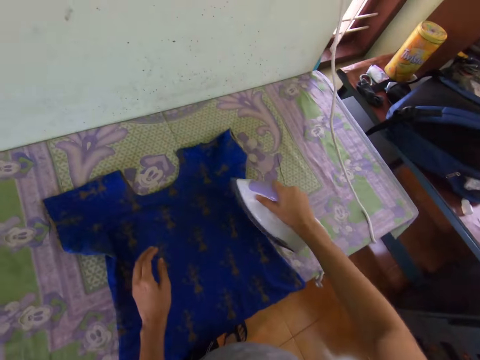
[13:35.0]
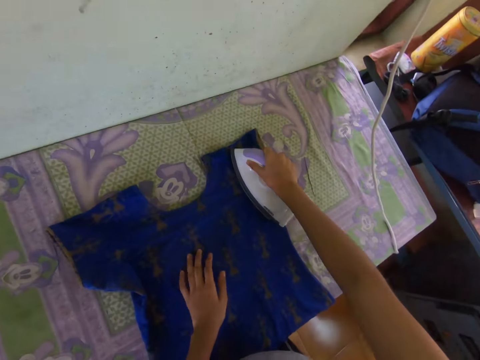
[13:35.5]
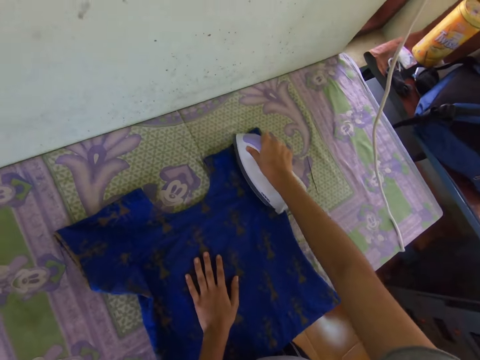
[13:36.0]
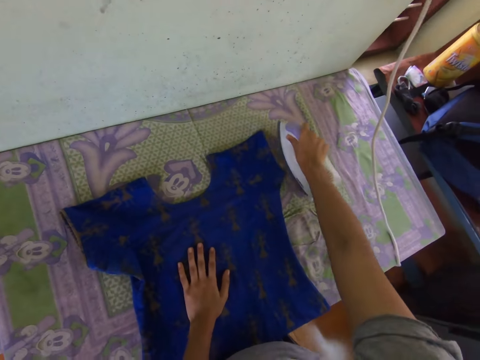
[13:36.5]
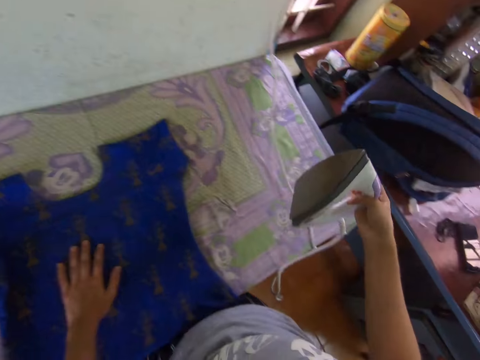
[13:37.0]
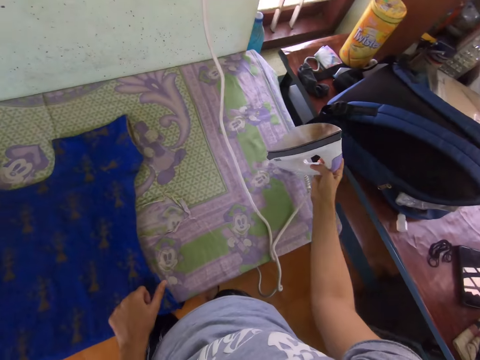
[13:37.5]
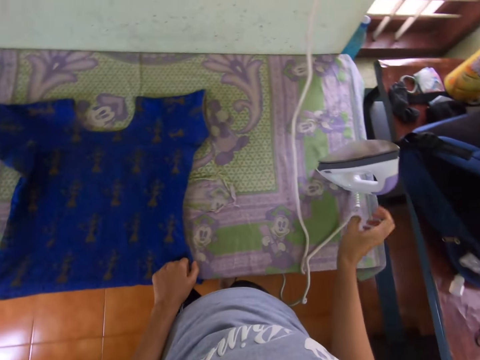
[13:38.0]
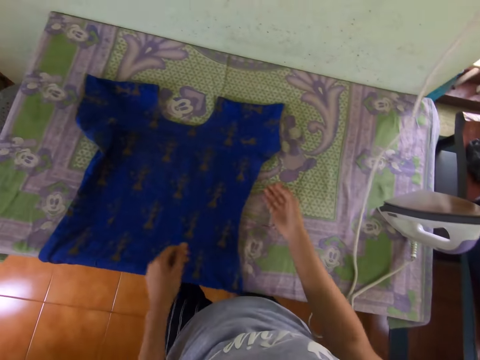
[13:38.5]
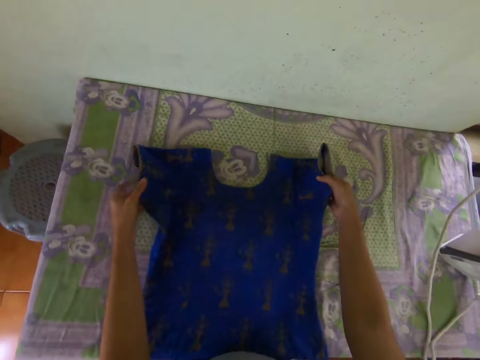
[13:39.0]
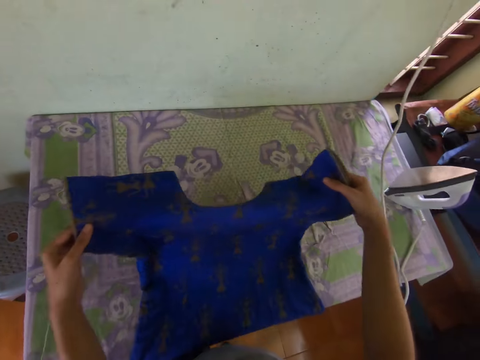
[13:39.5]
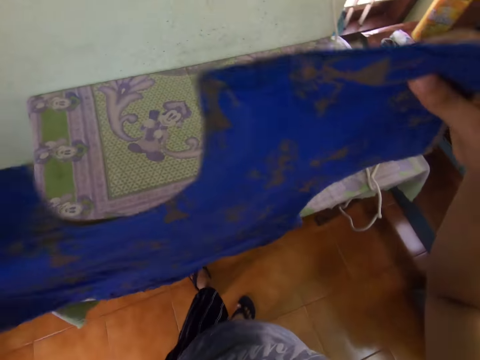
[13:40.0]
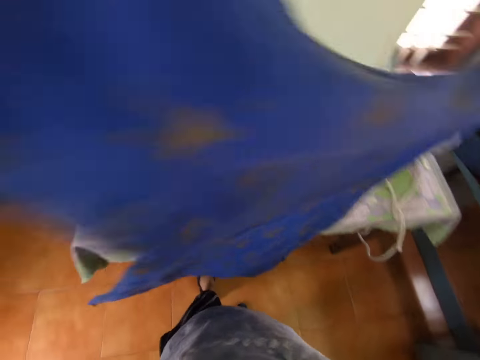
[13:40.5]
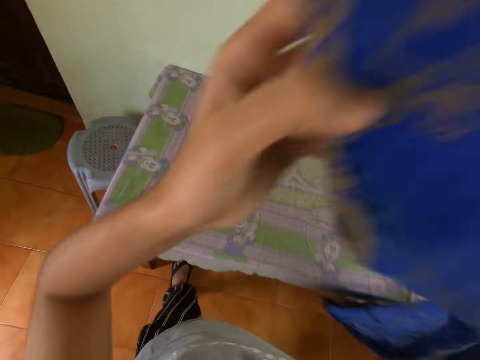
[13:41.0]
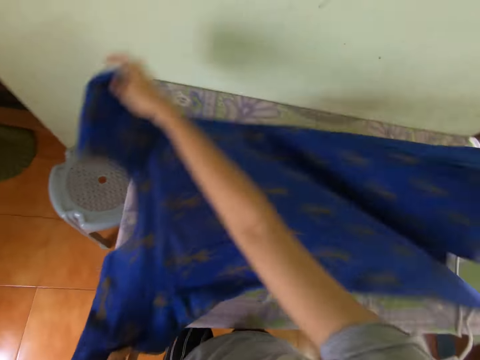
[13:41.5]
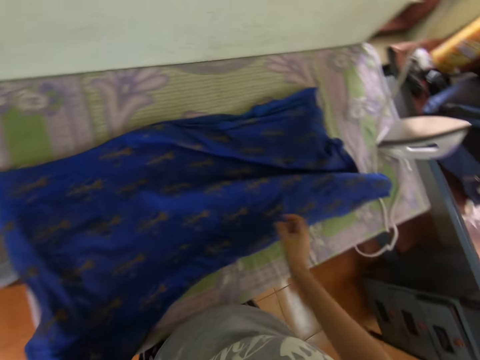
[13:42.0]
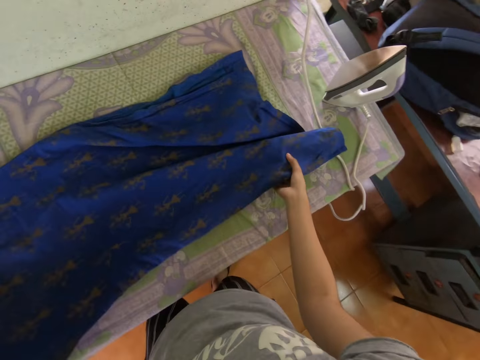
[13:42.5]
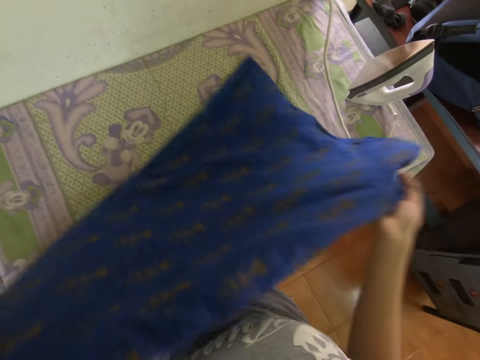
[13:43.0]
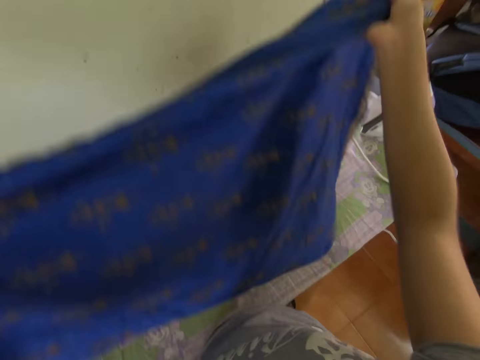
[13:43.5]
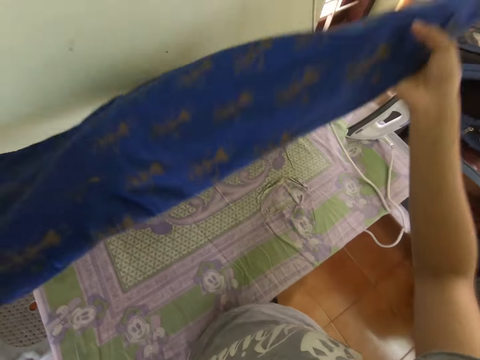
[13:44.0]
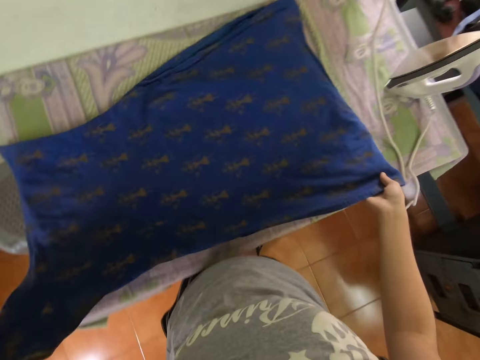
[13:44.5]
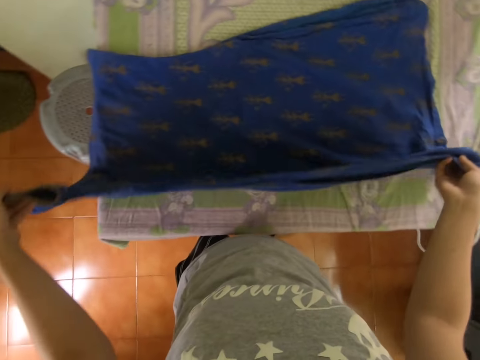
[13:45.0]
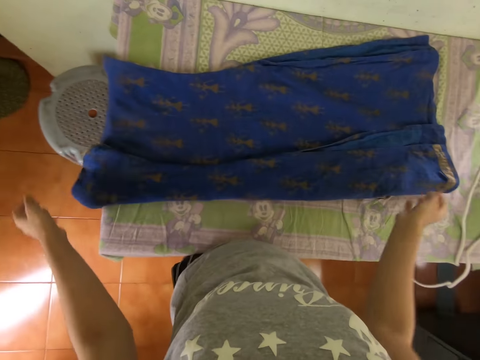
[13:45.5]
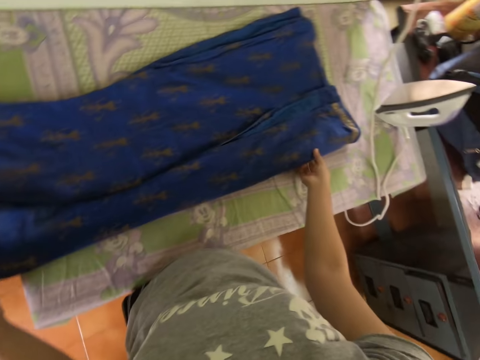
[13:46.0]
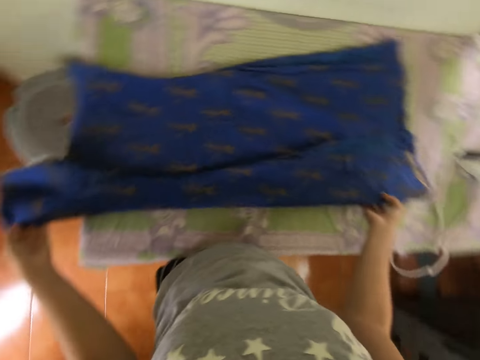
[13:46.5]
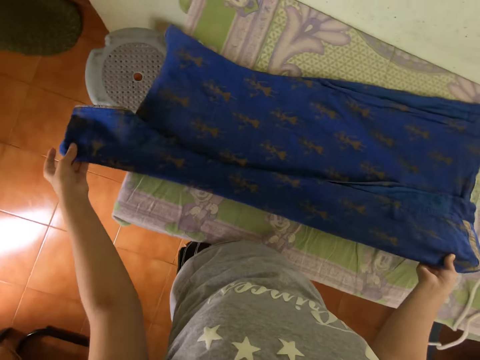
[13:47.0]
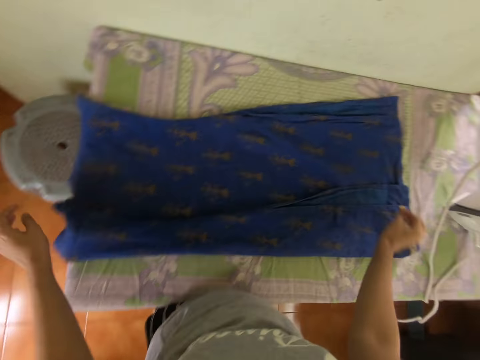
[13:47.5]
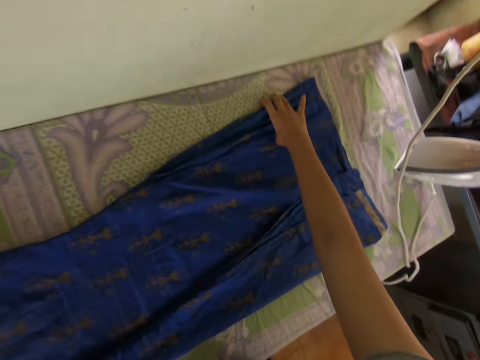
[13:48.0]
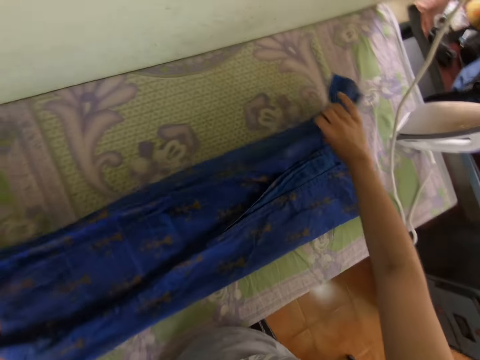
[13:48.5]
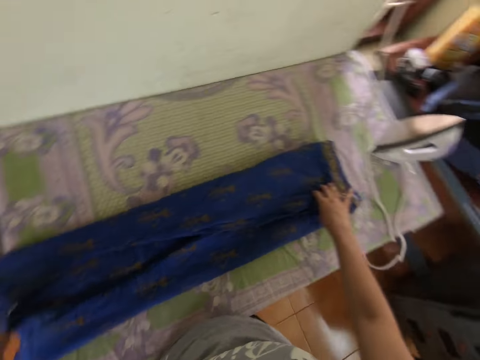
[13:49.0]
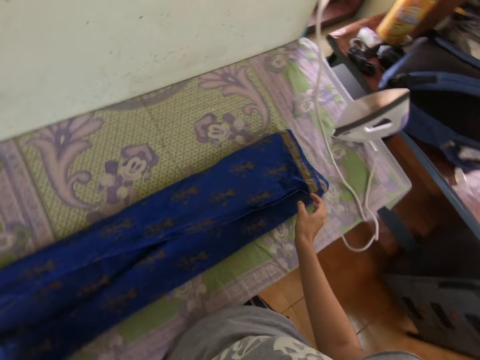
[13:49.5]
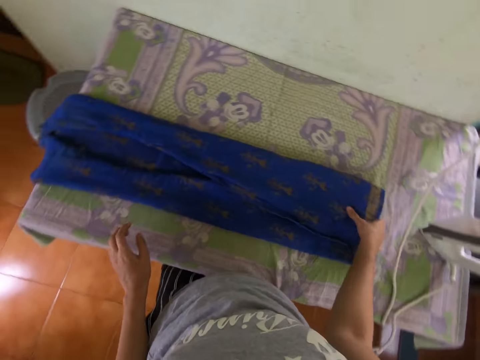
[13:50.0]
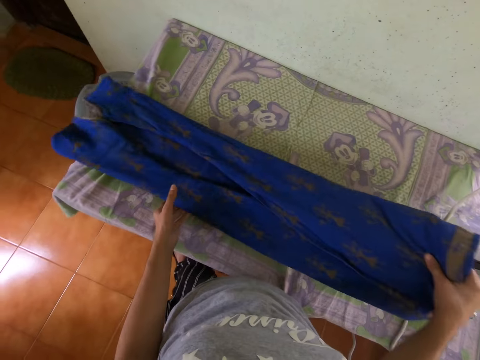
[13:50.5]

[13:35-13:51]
The camera wearer places the iron box on the table. They pick the dress. They adjust the dress. They place the dress on the table. They turn the dress. They fold the cloth on the table.

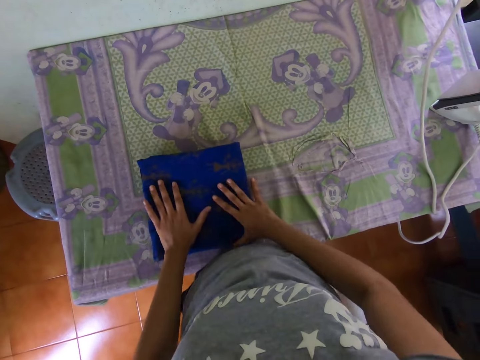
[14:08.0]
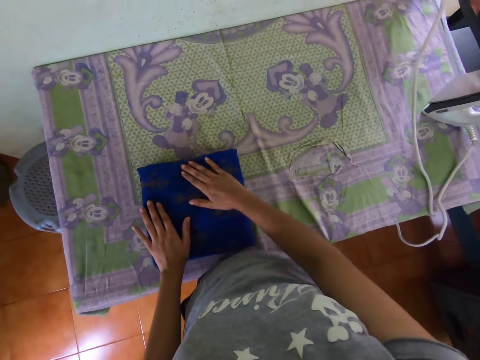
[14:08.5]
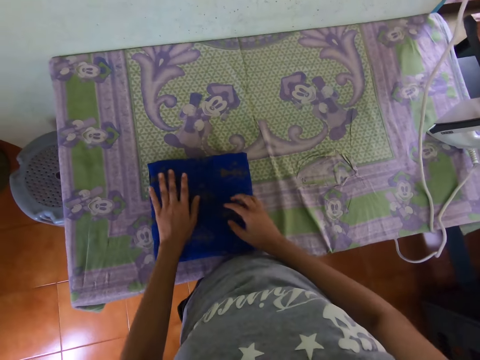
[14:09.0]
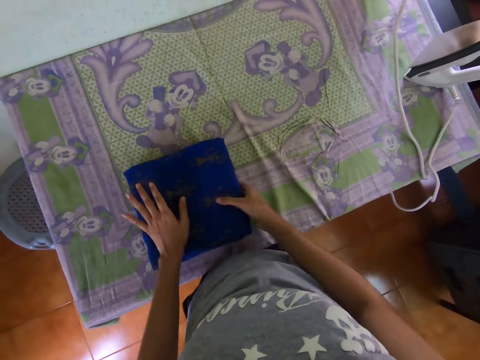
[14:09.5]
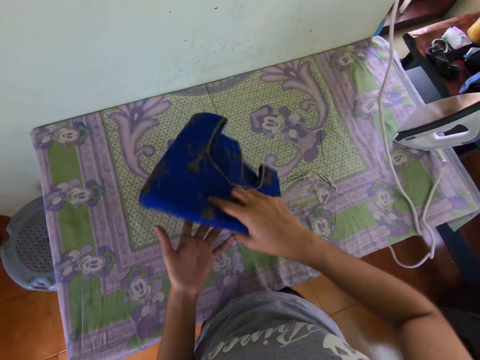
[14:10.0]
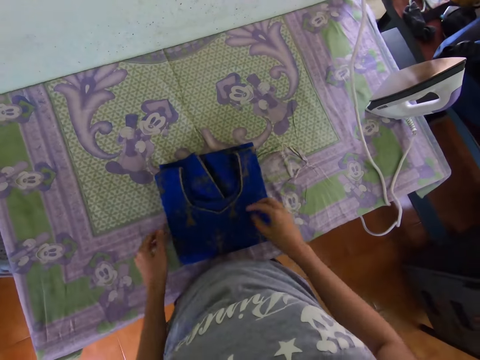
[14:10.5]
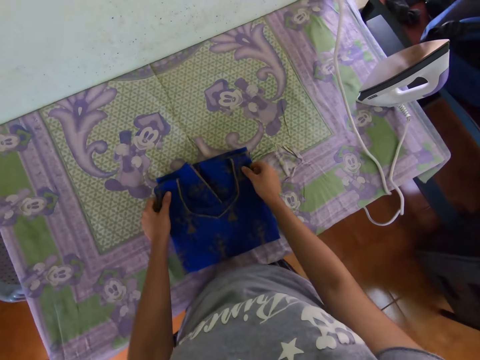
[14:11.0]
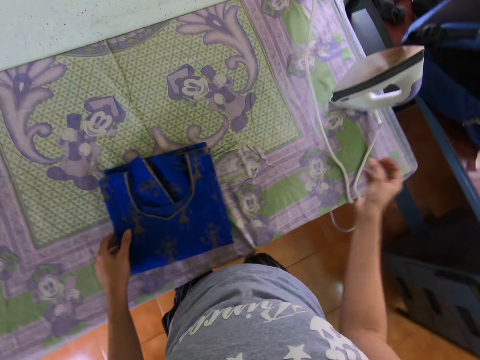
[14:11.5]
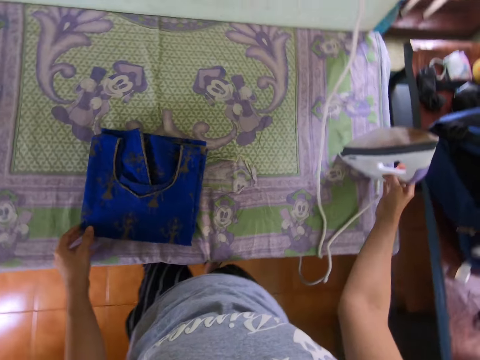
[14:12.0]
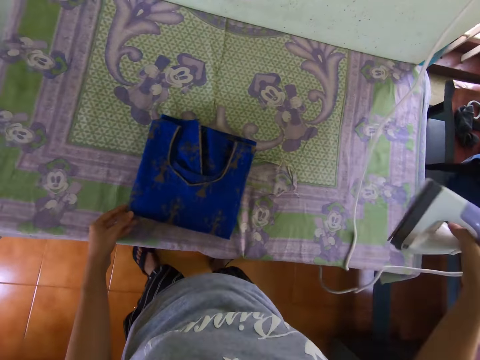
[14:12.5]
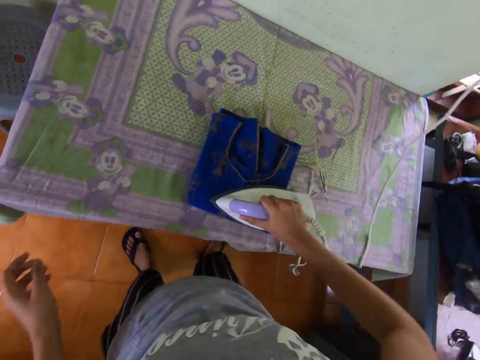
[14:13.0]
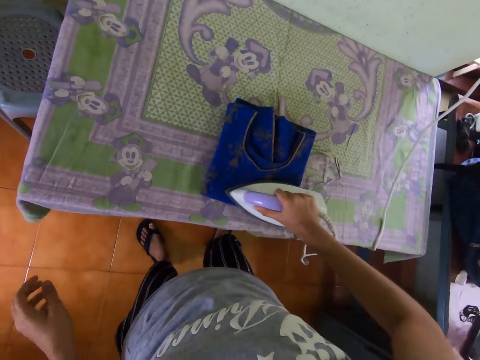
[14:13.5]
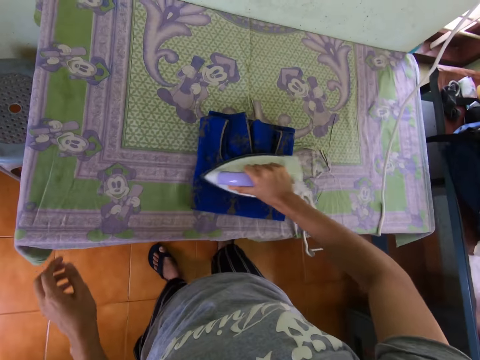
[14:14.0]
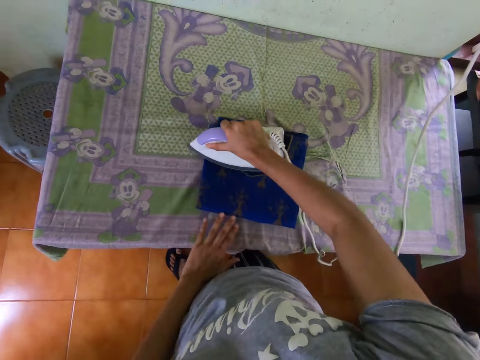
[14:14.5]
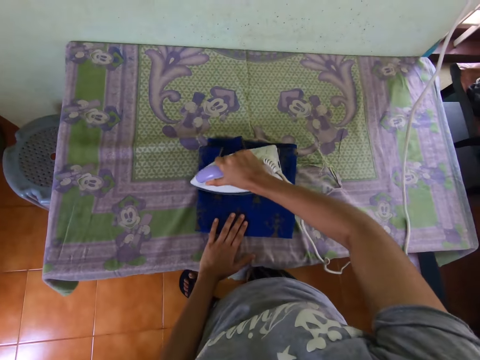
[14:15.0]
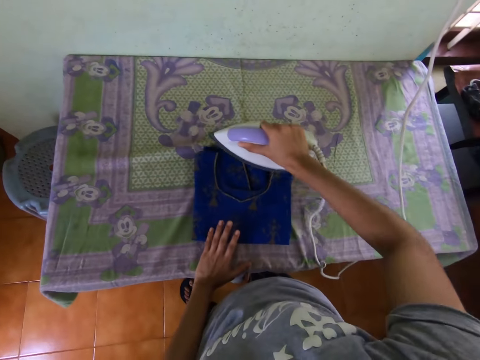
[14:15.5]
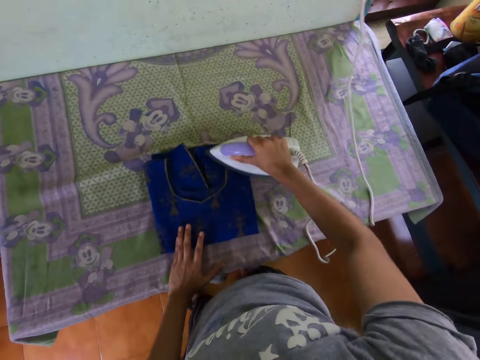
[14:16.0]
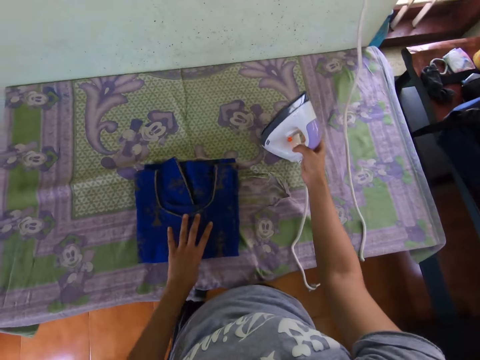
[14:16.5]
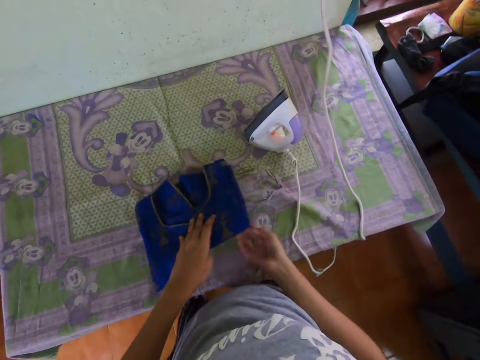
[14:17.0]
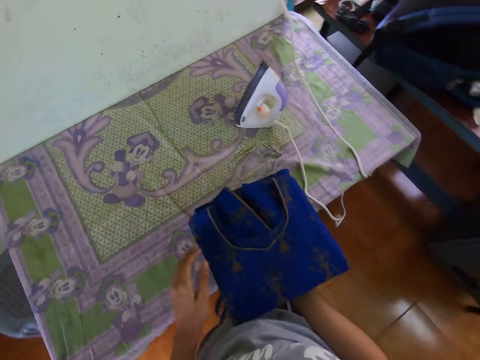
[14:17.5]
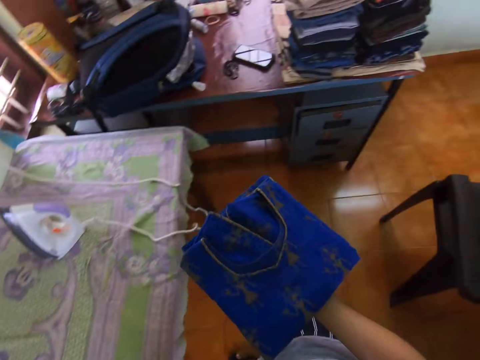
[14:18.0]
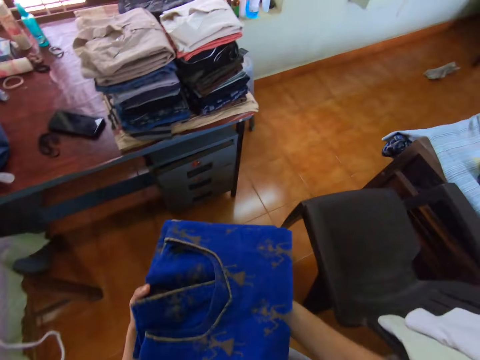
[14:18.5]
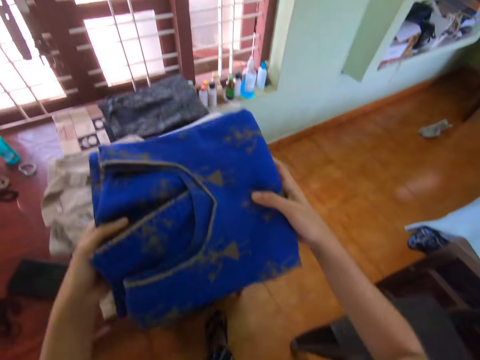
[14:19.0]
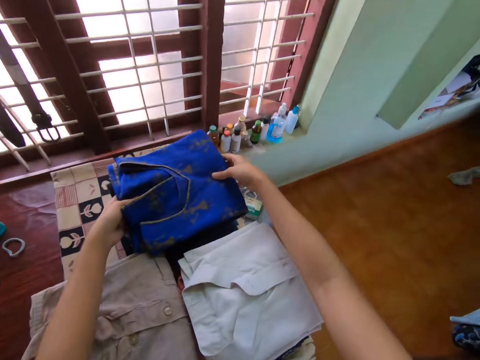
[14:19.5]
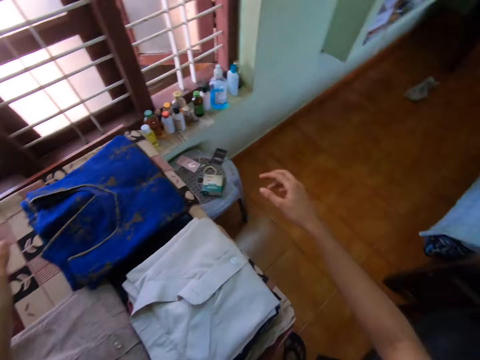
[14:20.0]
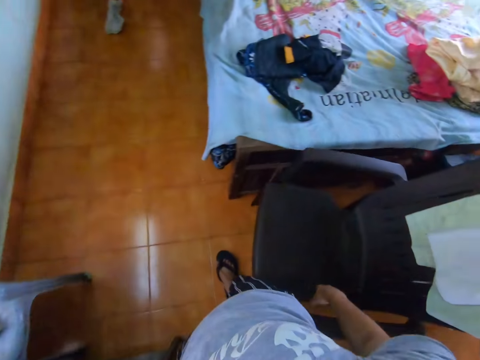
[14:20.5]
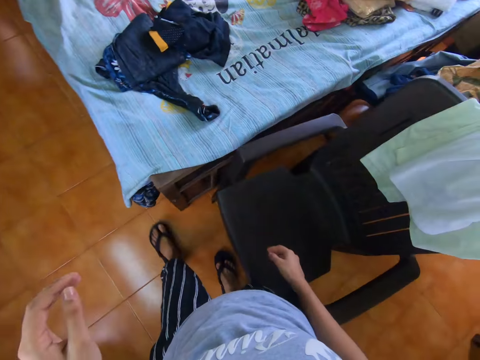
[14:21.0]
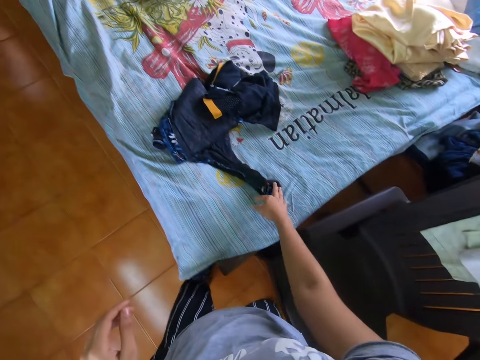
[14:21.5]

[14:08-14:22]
The camera wearer turns the cloth on the floor. They pick the iron box from the table. They iron the cloth on the table. They place their left hand on the dress. They put the iron box on the table. They pick the cloth from the table. They walk around the room. They put the dress on top of other clothes on the table. They walk around. They pick a dress.
